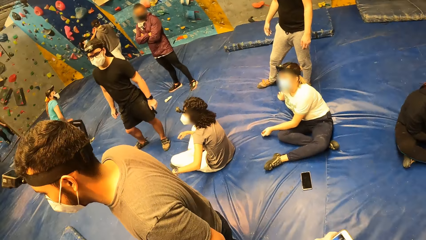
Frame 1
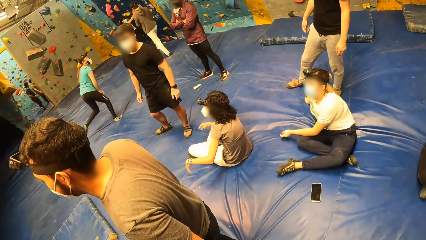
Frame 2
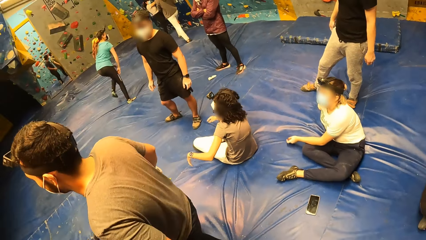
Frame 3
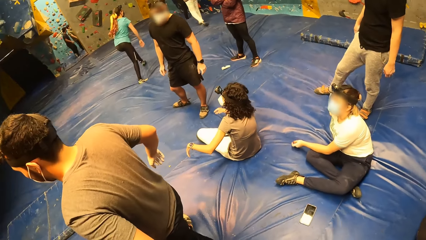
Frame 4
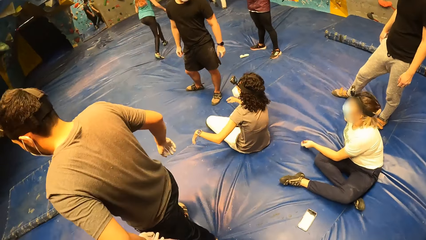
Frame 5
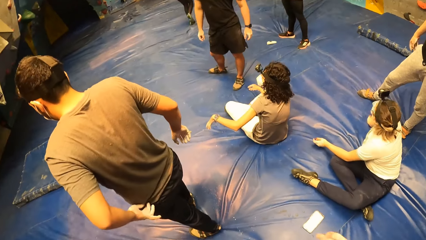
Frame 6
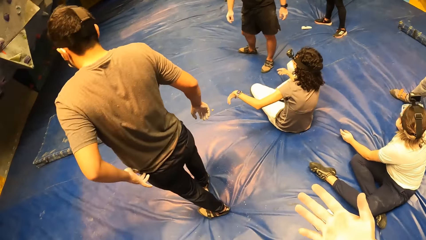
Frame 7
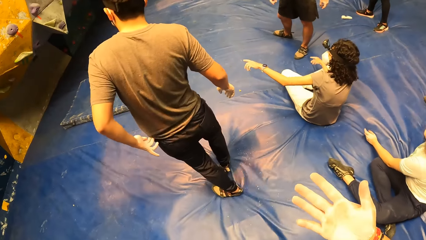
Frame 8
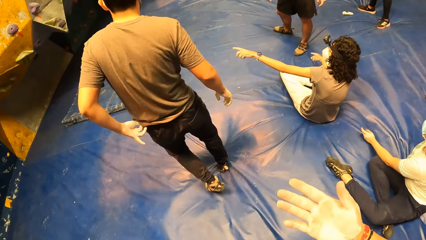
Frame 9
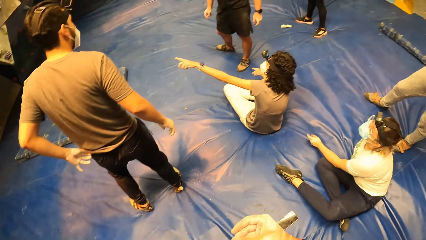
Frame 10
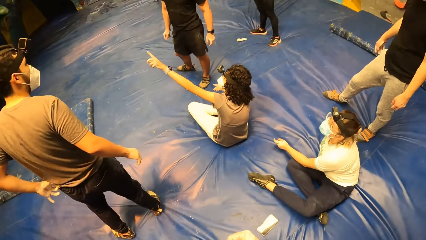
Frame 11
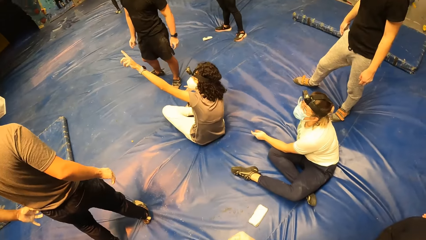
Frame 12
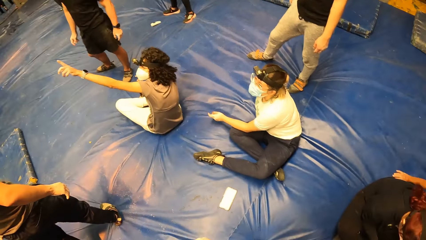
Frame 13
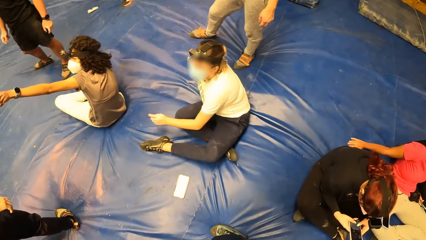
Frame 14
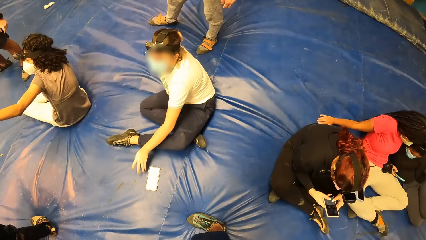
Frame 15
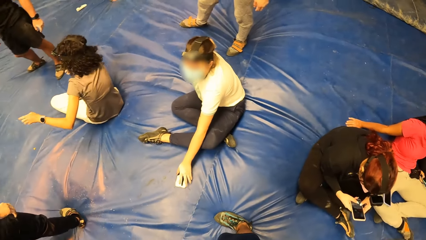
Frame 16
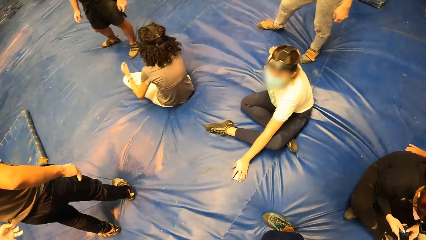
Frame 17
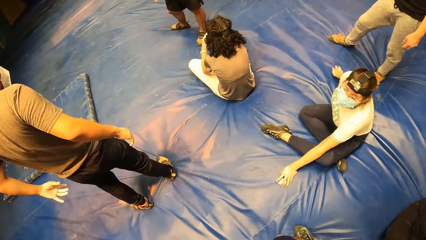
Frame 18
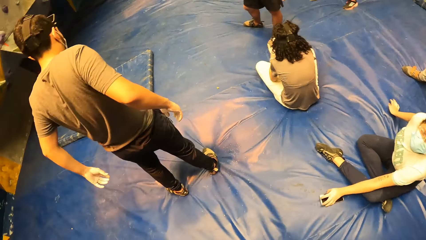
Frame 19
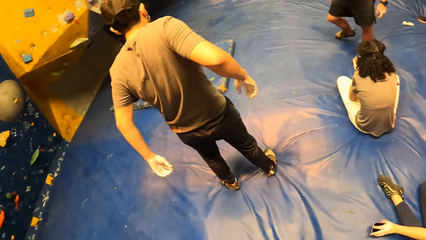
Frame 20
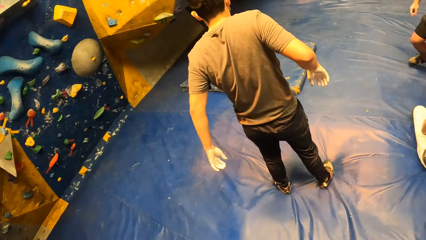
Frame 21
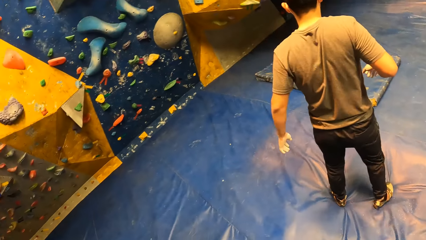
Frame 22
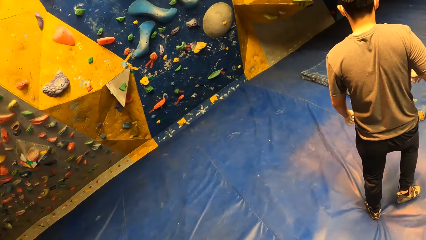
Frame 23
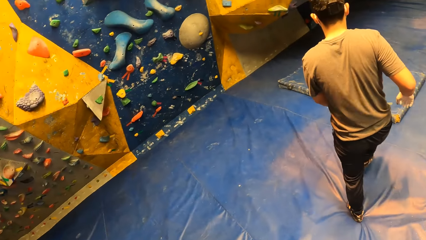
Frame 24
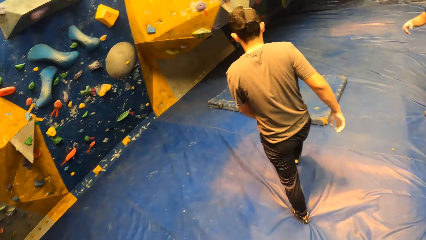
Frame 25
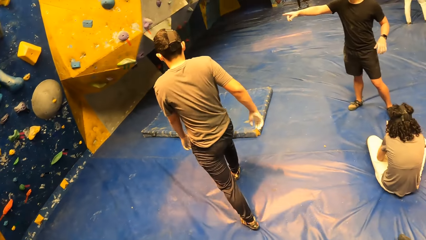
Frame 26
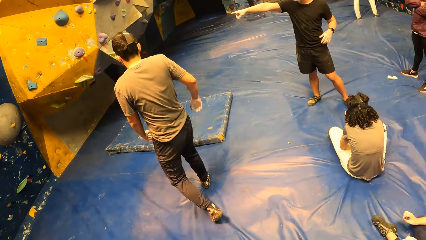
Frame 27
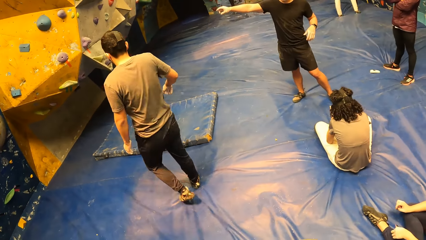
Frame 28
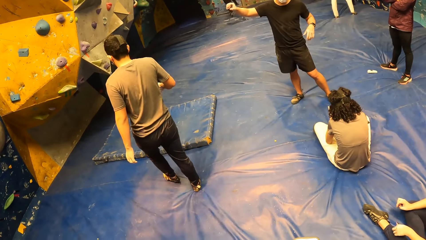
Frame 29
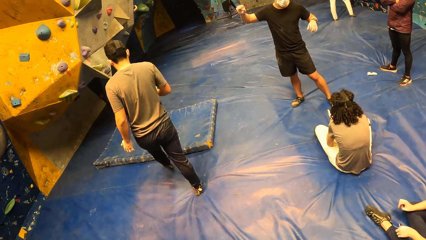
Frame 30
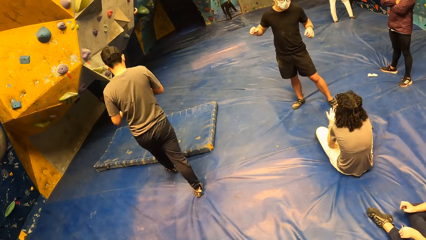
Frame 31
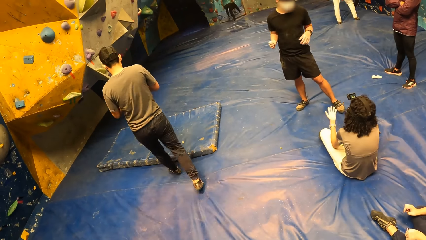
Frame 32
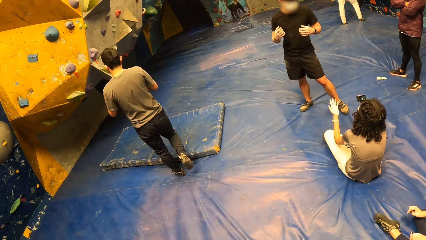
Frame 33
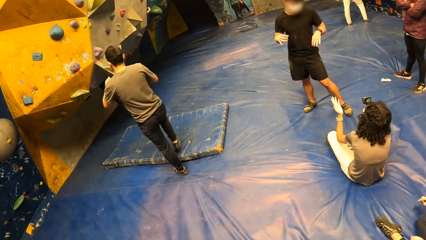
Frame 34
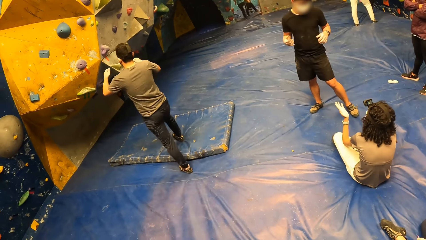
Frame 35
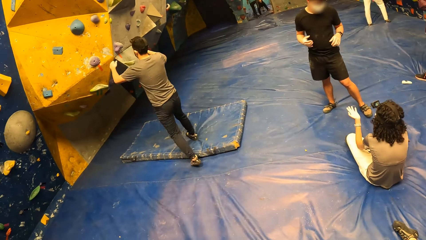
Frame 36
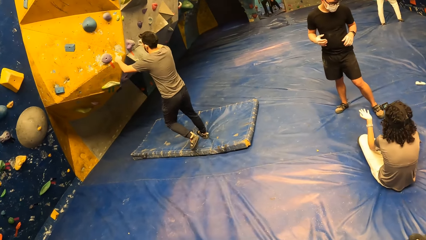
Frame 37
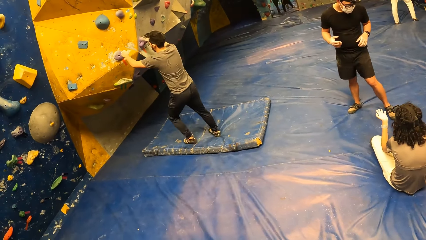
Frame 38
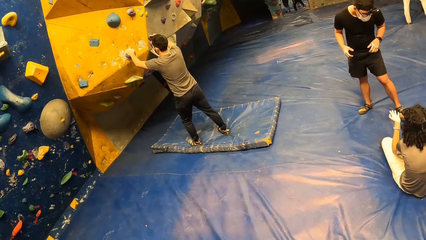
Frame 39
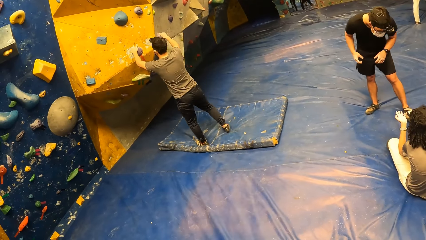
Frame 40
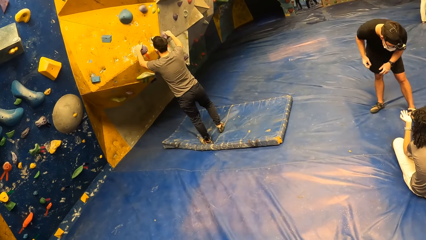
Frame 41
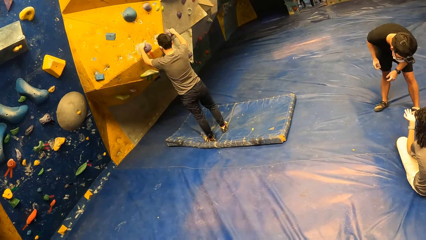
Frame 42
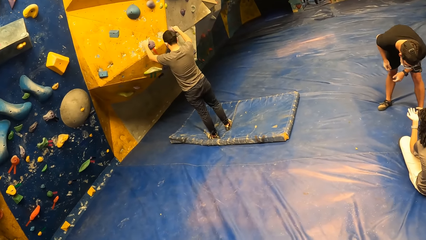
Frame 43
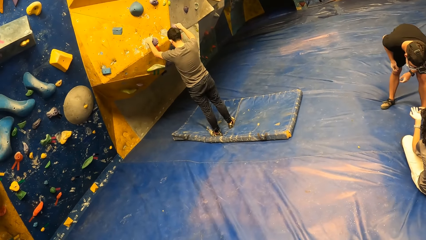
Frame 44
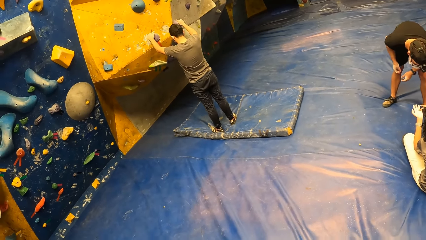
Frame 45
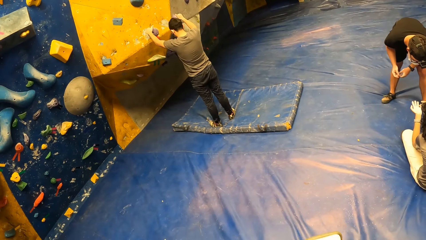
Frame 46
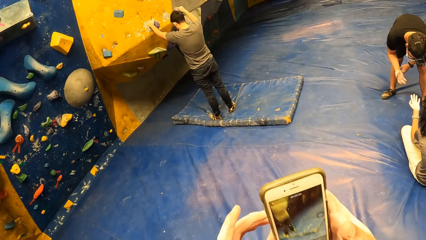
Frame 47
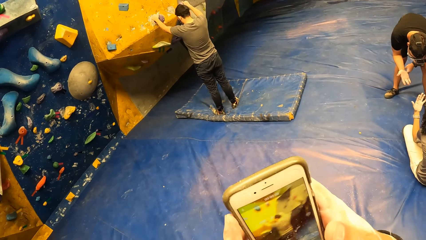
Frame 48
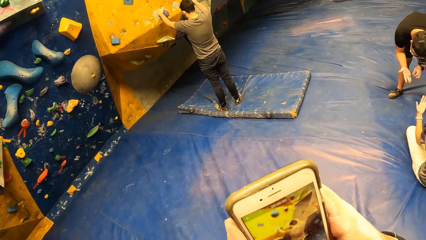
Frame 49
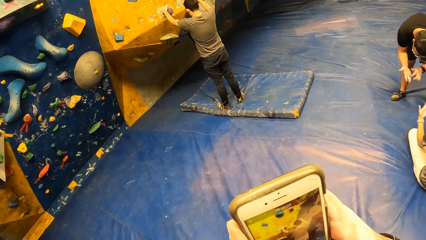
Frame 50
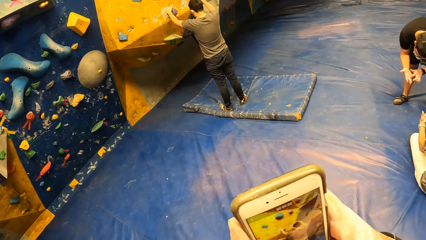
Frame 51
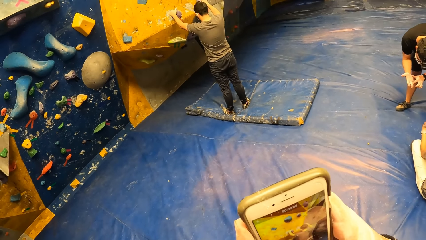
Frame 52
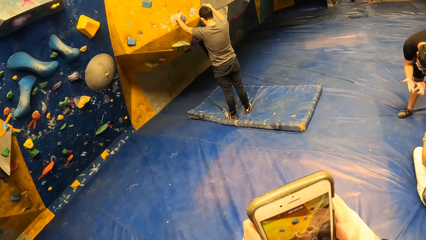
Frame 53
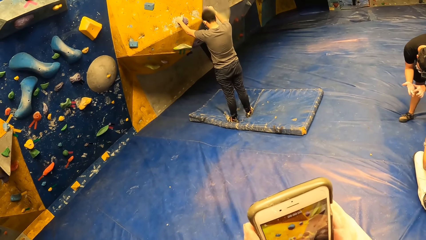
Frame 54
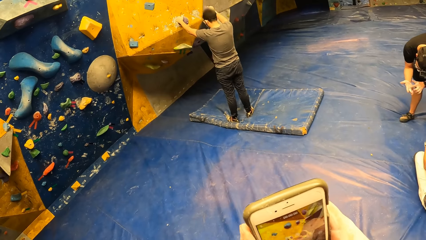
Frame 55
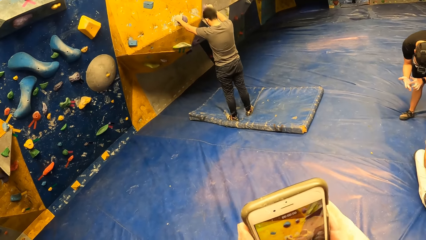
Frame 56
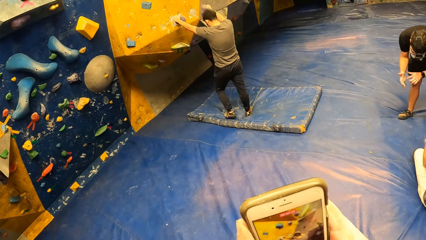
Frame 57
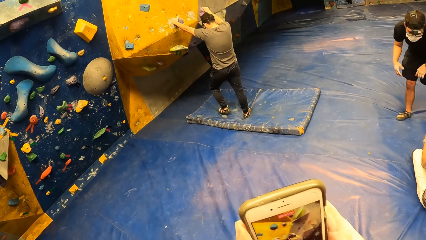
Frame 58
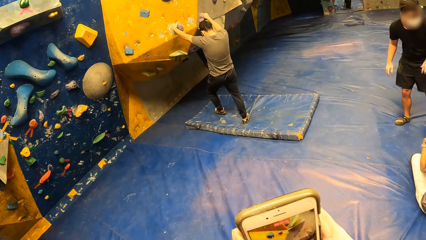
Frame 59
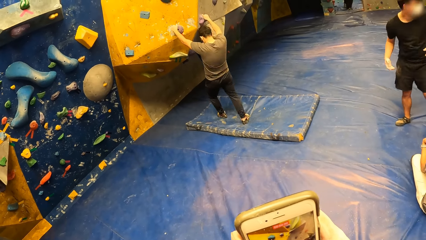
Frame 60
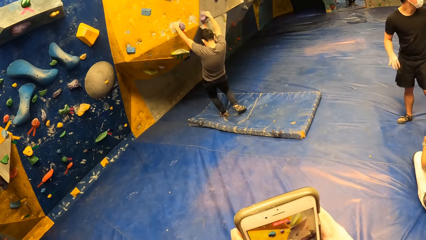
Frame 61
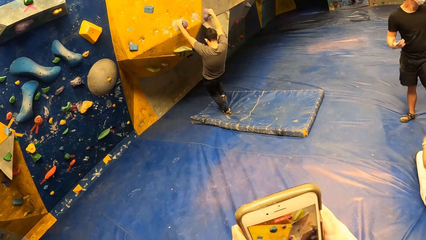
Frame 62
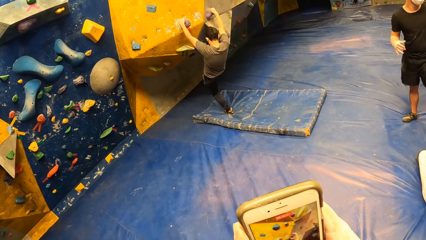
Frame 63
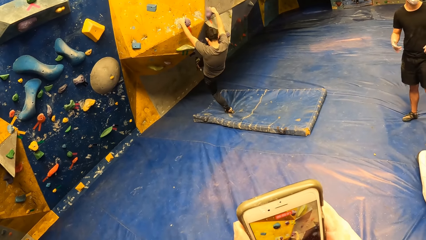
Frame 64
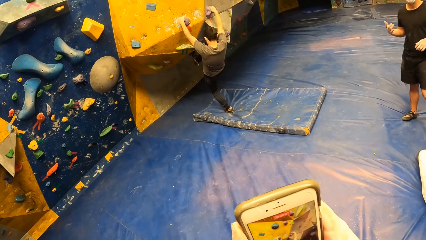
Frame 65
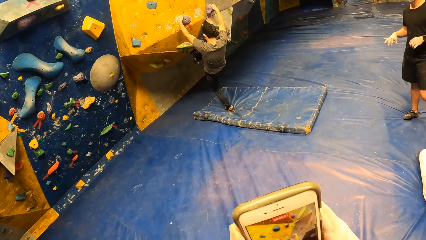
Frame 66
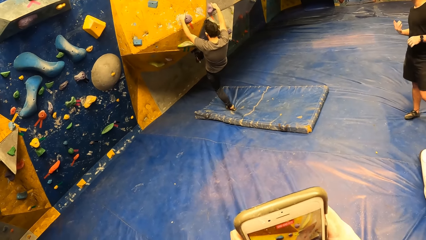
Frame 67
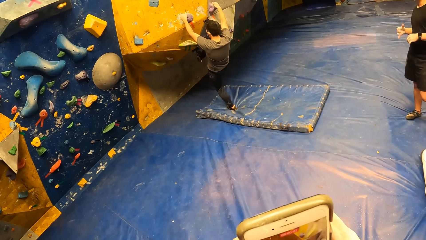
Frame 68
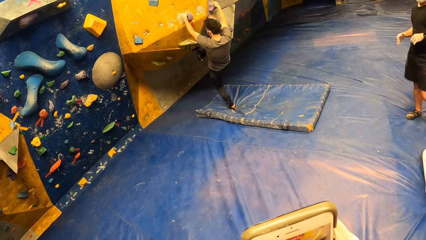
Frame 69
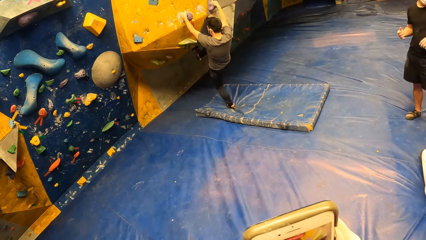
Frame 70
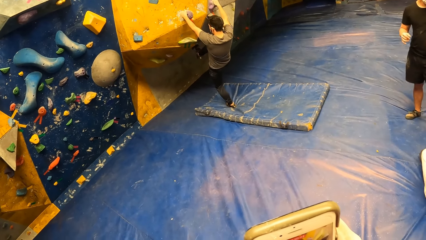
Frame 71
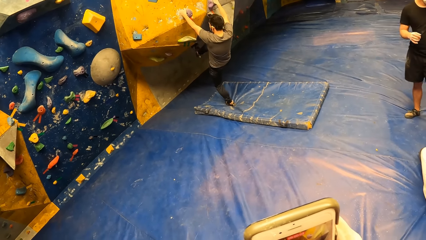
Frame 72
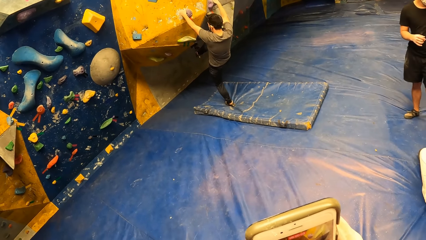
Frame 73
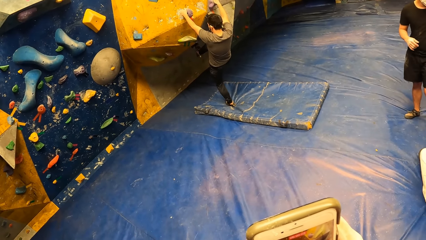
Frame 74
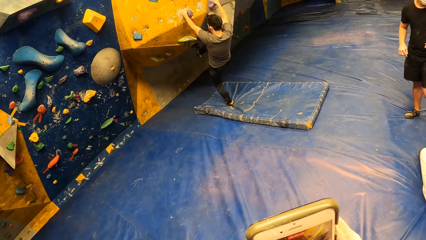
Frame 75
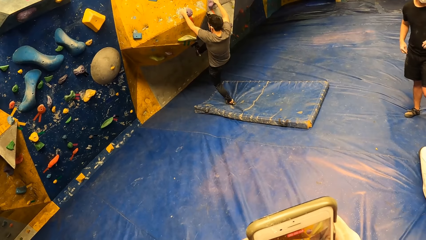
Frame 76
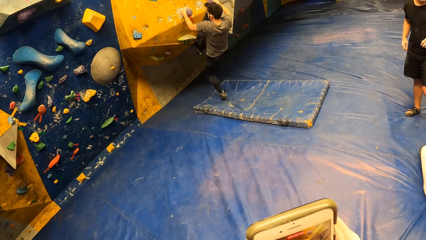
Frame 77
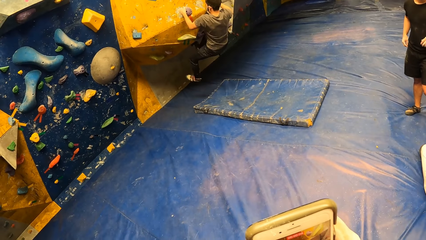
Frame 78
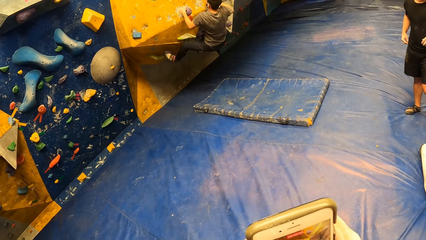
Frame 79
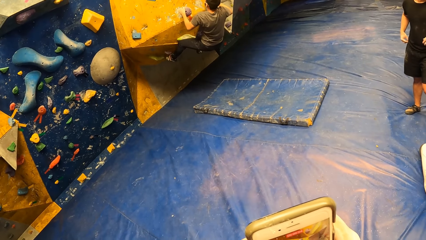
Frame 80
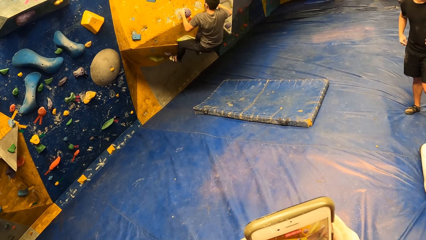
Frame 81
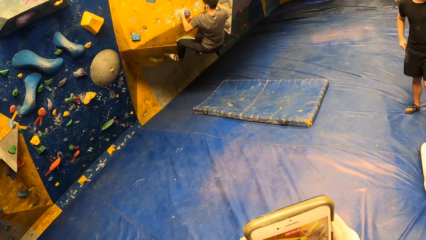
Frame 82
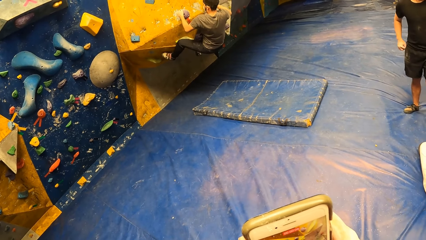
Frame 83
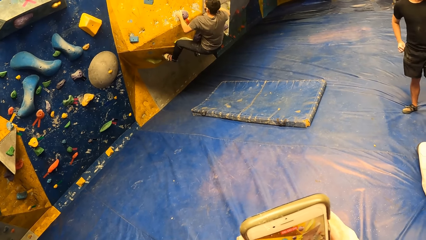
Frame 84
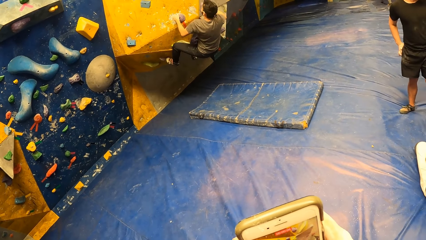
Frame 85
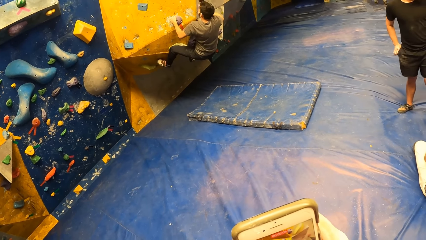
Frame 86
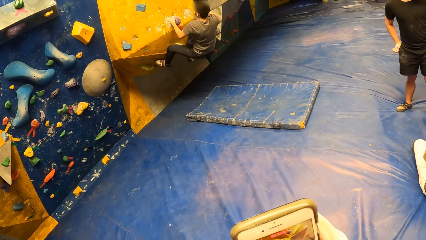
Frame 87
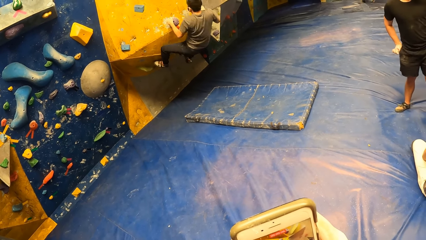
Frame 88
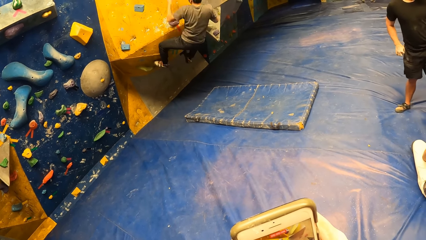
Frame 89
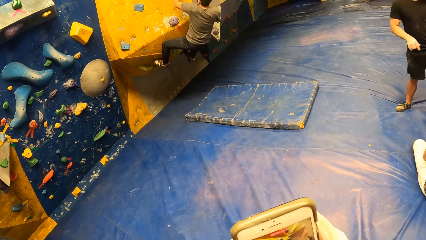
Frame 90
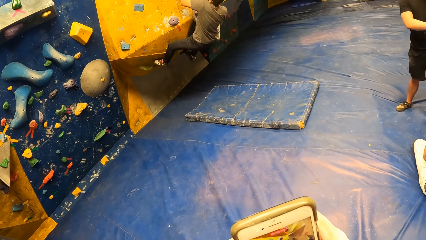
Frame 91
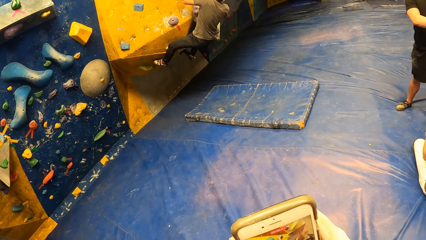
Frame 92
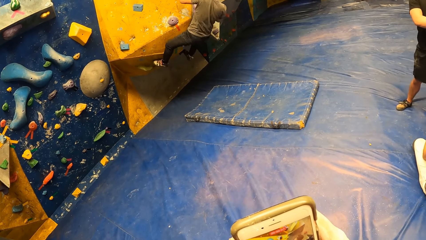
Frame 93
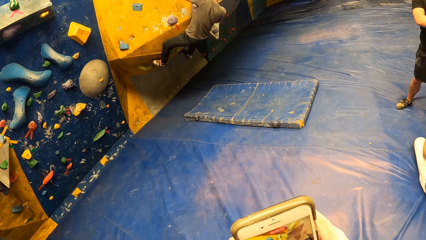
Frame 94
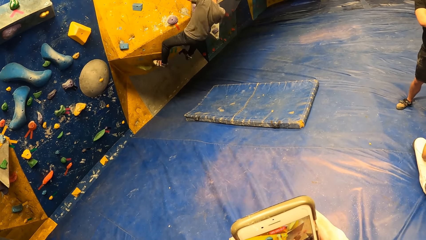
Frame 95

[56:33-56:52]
The camera wearer turns around the room. A person scrolls the phone. Another person touches the phone on the mat. The camera wearer turns around the room. A man grabs the climbing hold on the rock wall with both hands. The man touches the boulder rock on the wall. The camera wearer operates the mobile phone with both hands. They scroll the phone. The man climbs the rock wall with both hands and legs. Another person moves the hand side to side.
